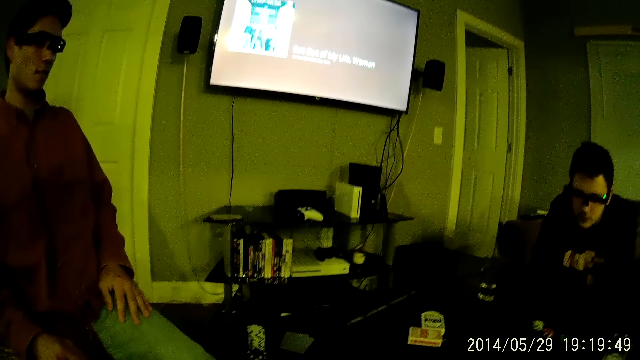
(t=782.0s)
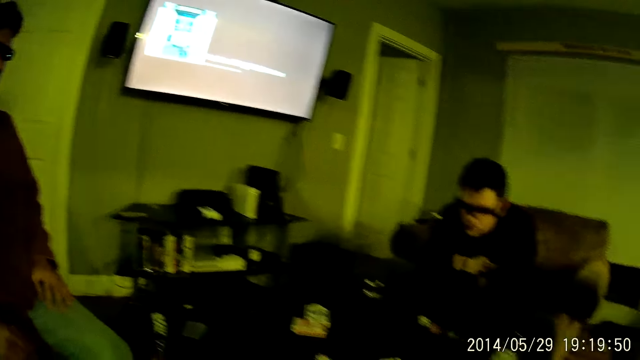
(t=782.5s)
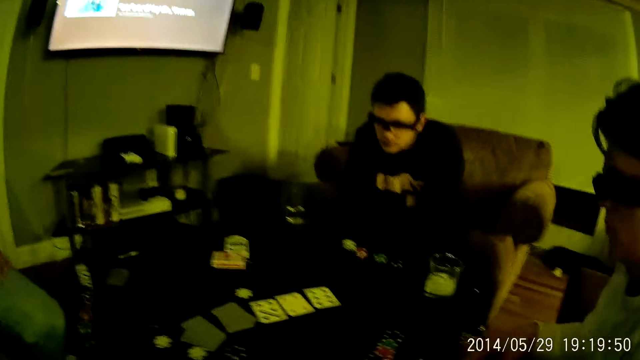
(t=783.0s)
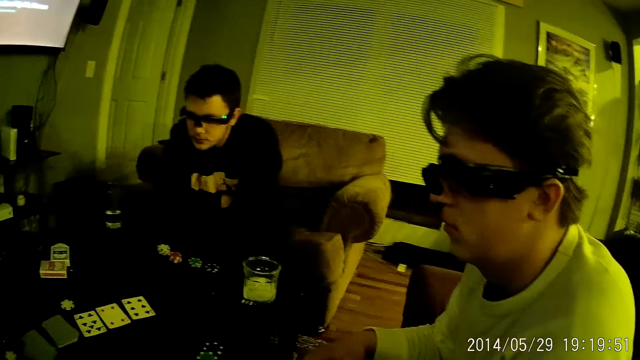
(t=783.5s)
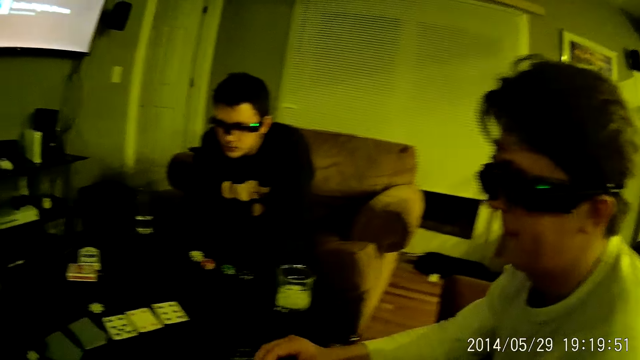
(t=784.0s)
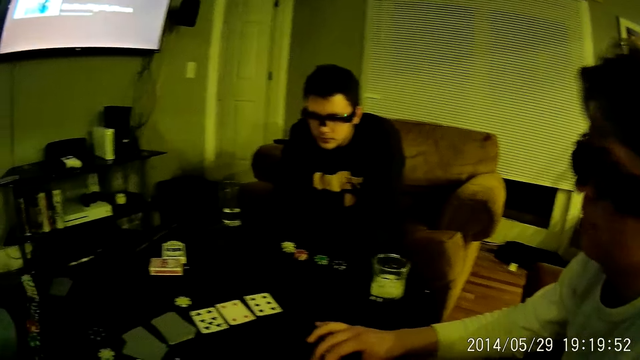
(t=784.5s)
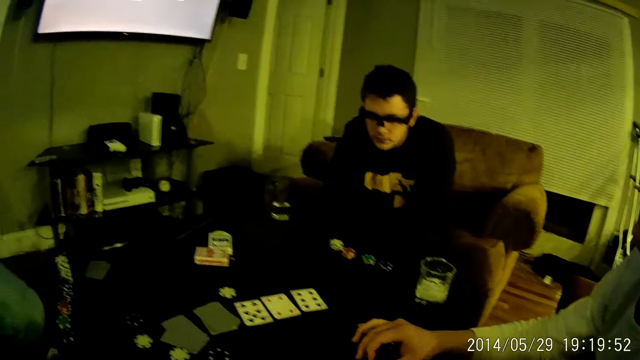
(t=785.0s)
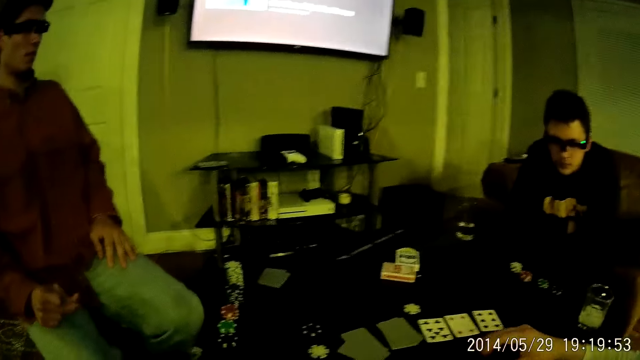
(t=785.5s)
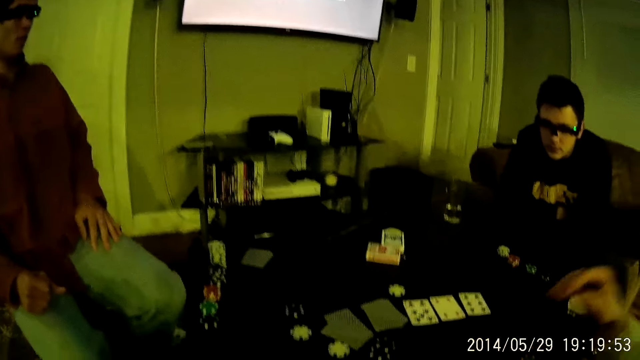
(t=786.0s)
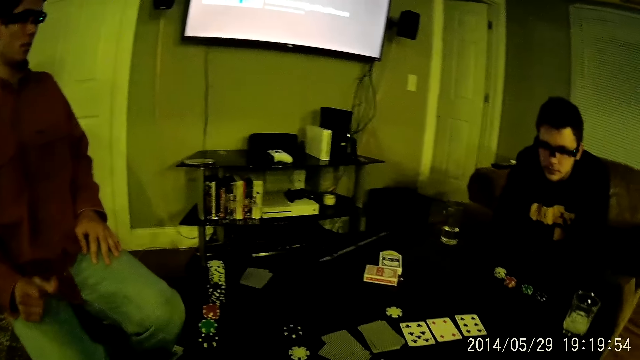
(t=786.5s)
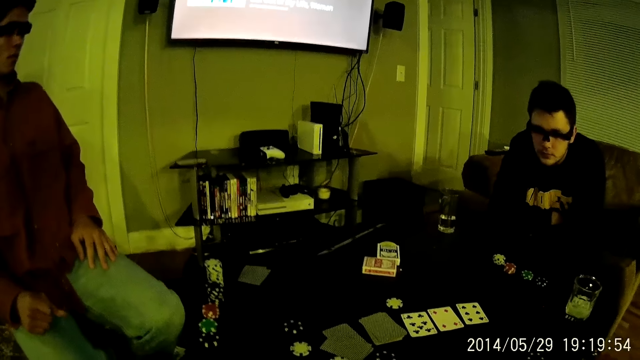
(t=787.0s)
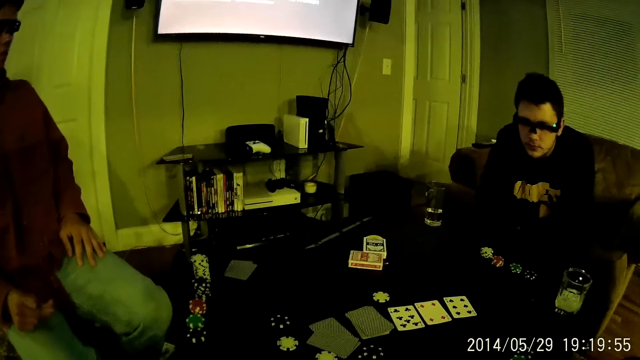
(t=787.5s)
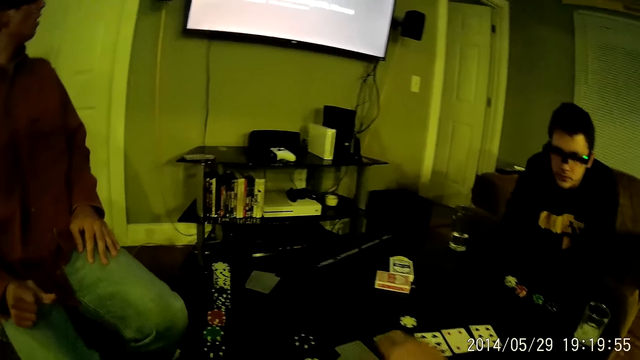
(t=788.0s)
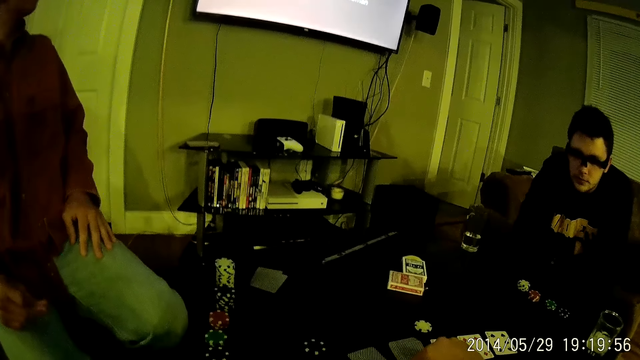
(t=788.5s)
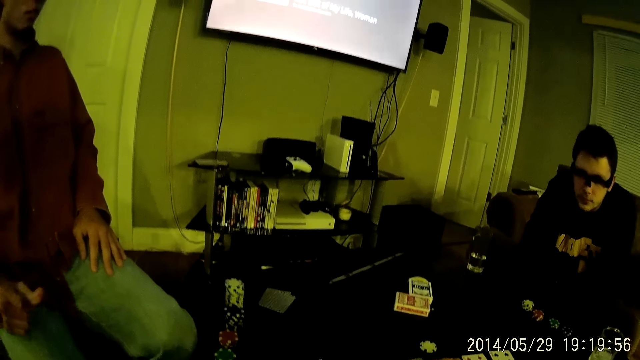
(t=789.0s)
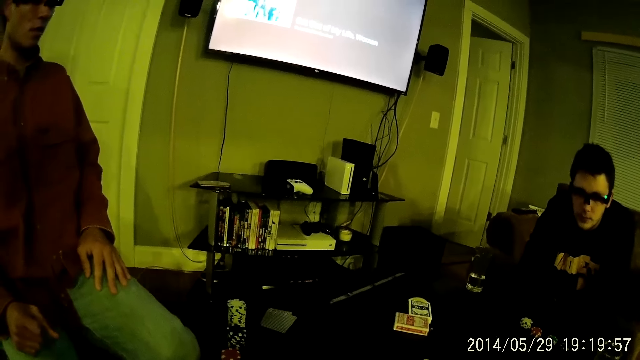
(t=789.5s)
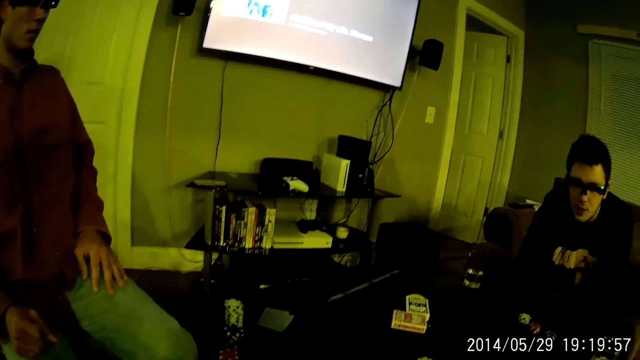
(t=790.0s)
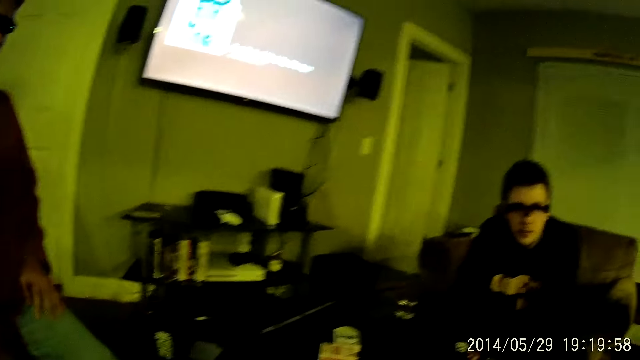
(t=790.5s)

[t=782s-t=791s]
The camera wearer stares at the cards on the table. A person moves the puzzle piece on the table. A man places the card in his right hand on the table. Another man snaps his right fingers.

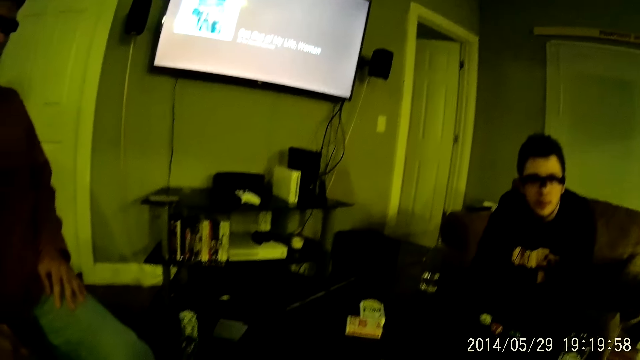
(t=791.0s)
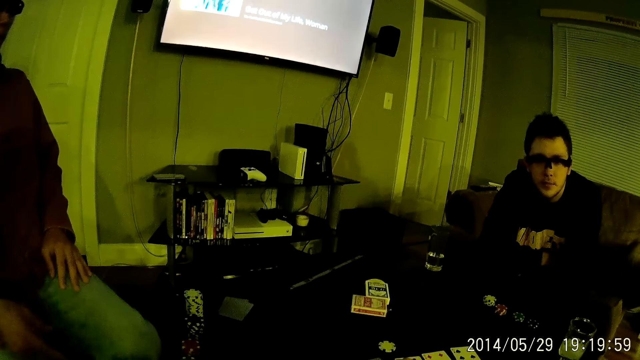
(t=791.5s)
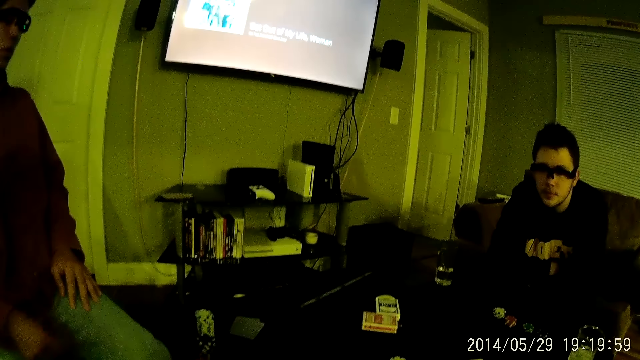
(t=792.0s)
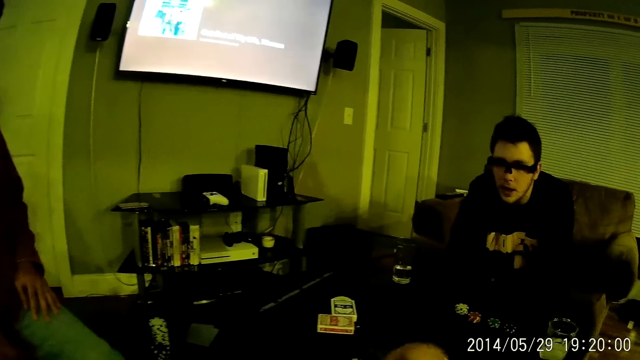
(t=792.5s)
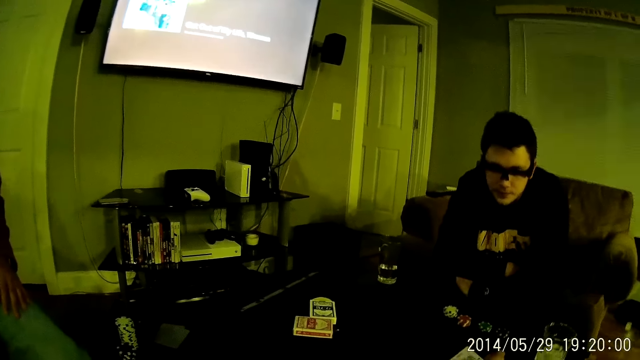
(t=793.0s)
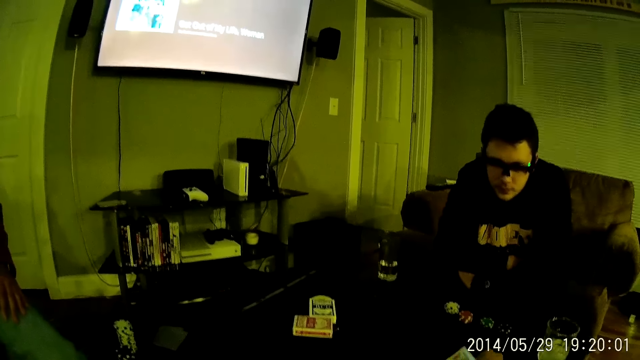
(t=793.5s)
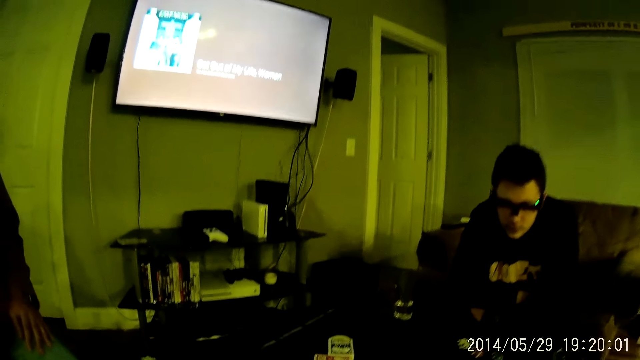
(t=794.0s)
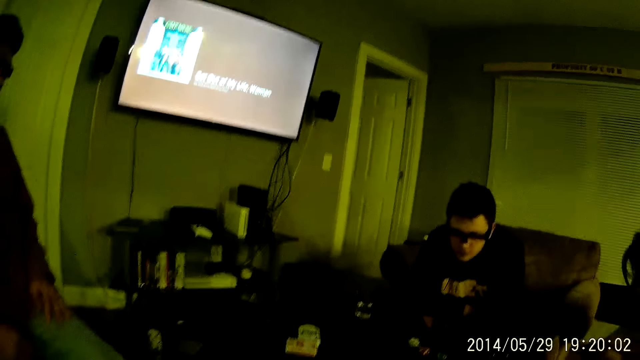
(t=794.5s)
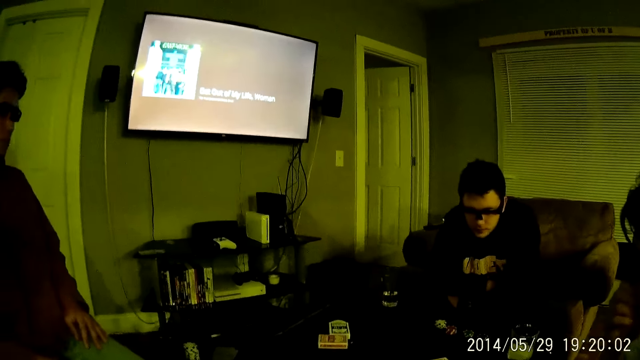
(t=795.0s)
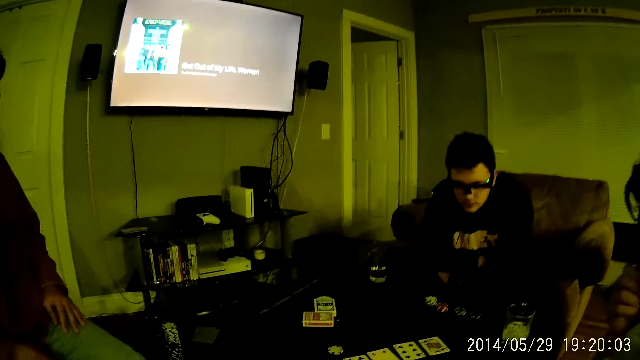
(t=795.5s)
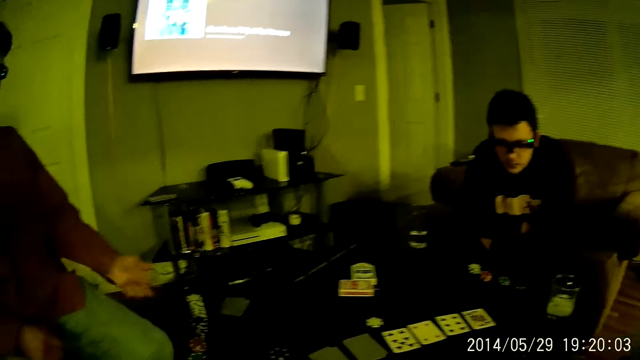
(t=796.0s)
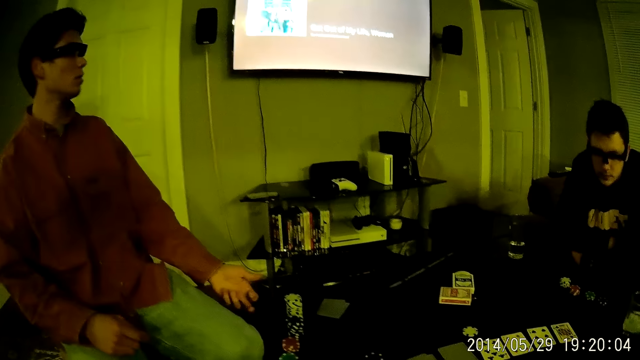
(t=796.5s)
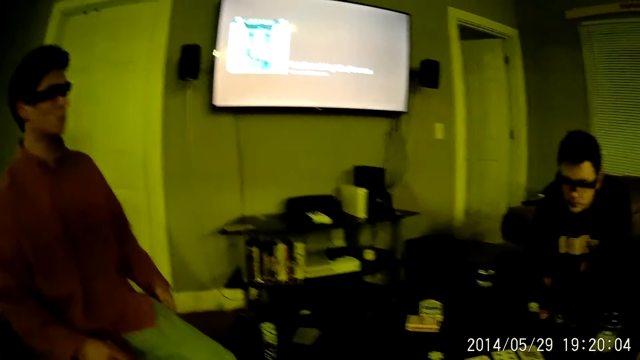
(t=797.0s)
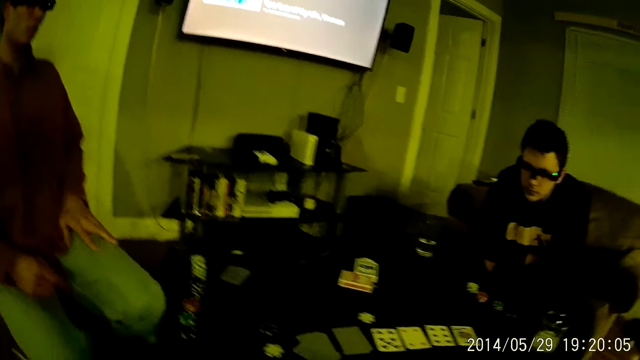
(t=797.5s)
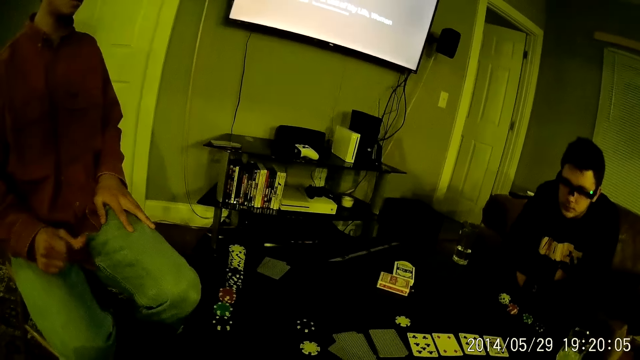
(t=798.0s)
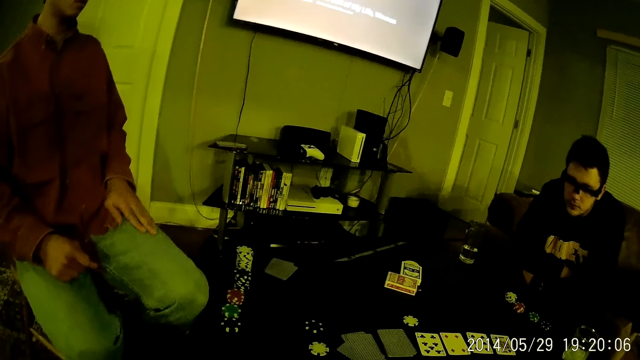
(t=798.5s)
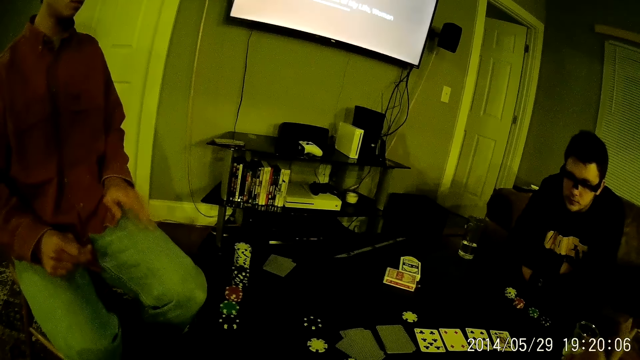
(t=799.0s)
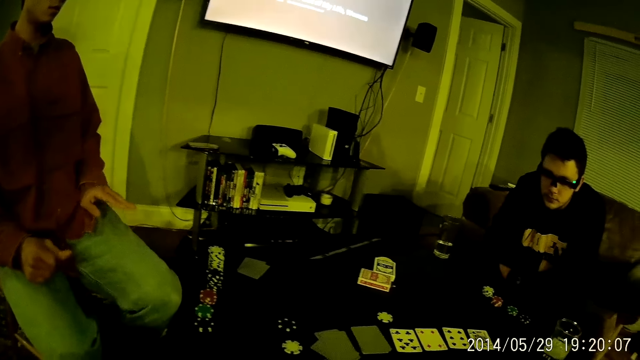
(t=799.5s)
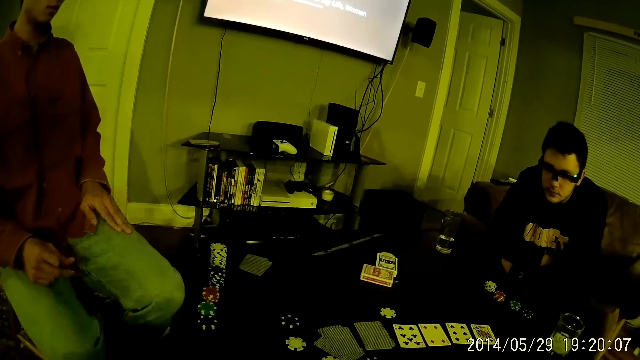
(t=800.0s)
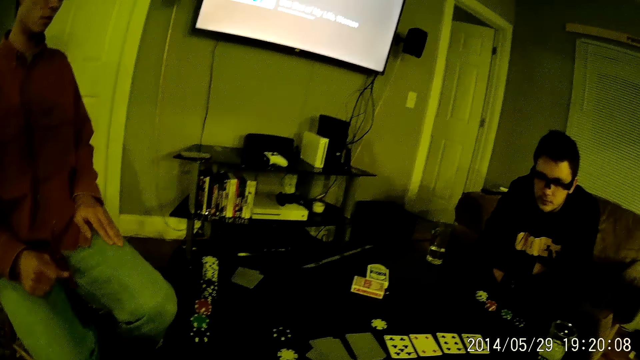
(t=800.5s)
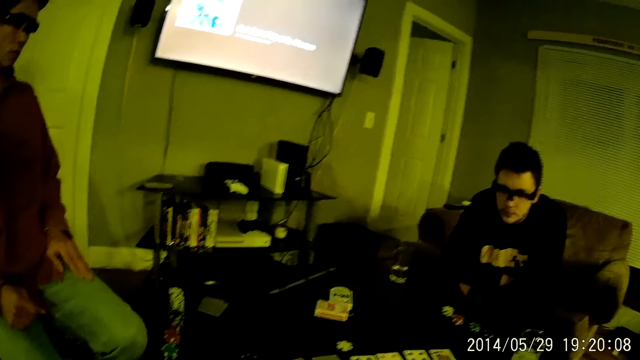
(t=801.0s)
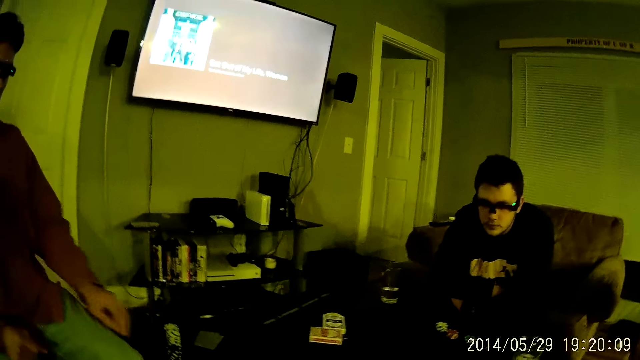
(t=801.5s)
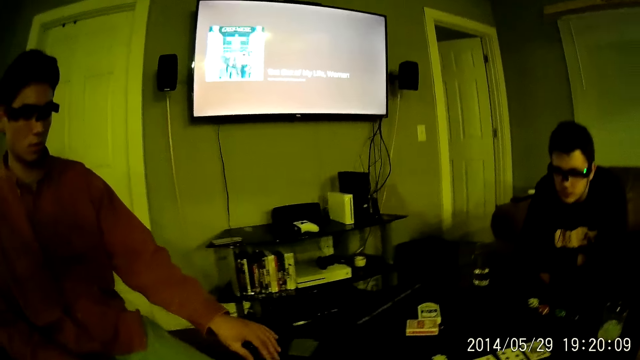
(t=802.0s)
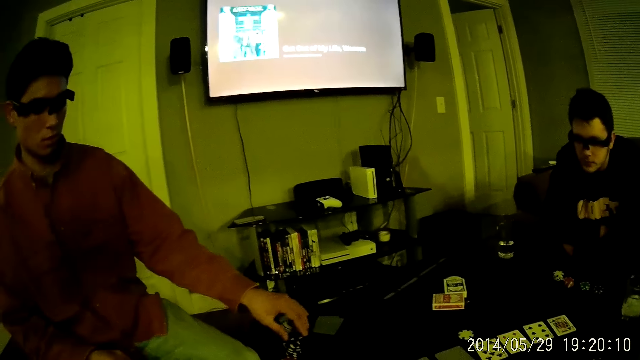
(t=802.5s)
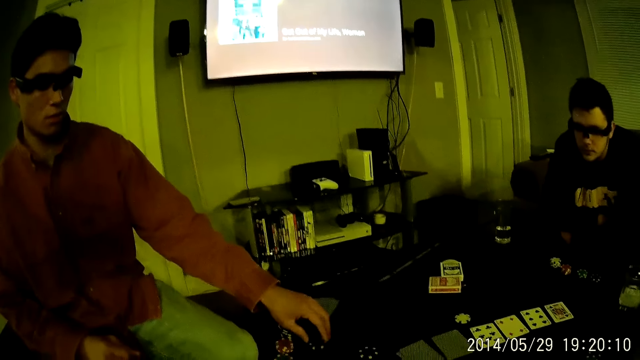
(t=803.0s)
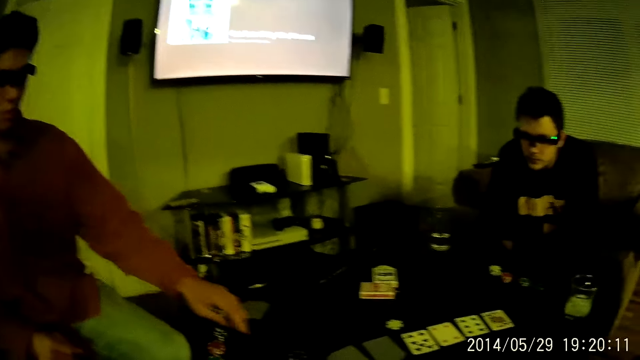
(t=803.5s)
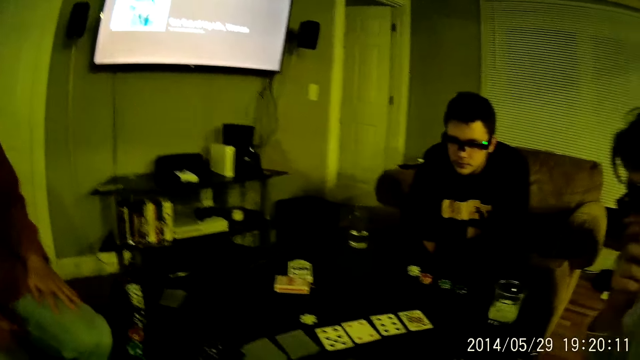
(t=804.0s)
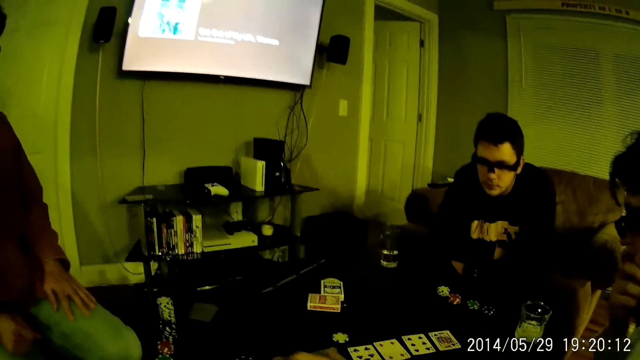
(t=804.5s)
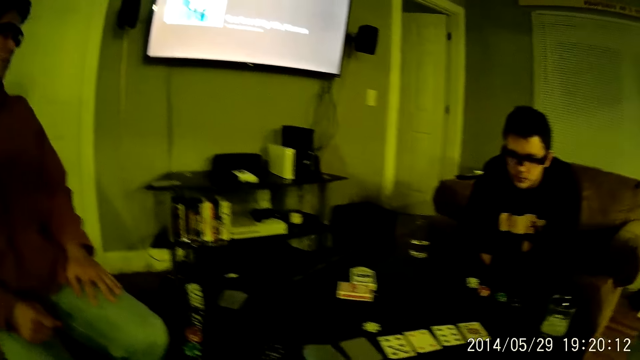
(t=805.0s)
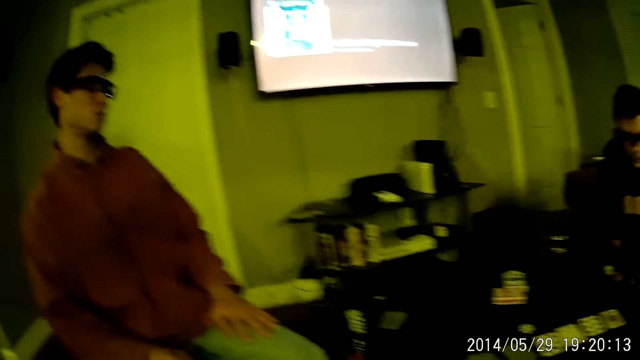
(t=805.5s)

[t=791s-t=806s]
A man points at the cards on the table. The camera wearer stares at the television. The man gestures with his left hand. The man hits on the table. The man places his left hand on his left lap. The man taps his left lap with his left hand. The man stretches his left hand. The camera wearer looks around. The man places his left hand on his left lap. Another man moves a card on the table with his left hand.
